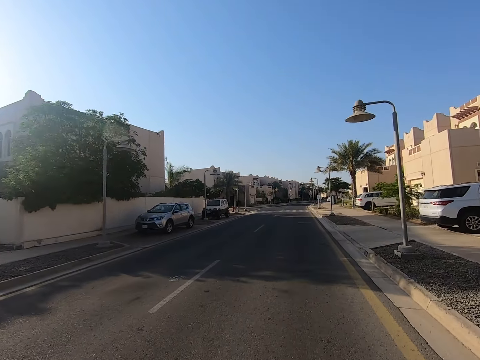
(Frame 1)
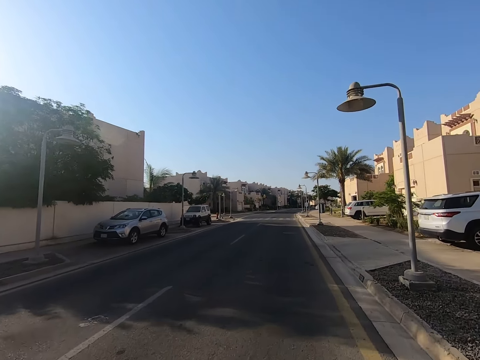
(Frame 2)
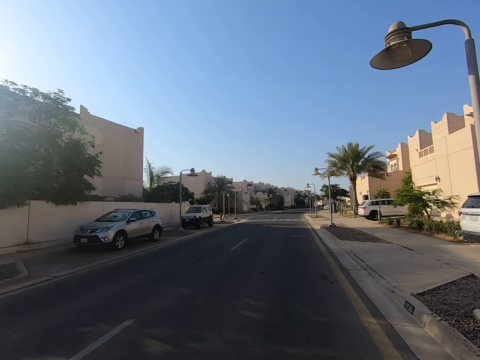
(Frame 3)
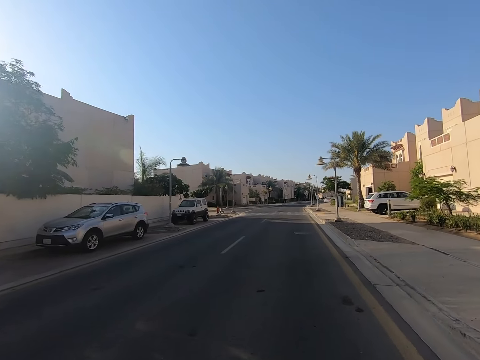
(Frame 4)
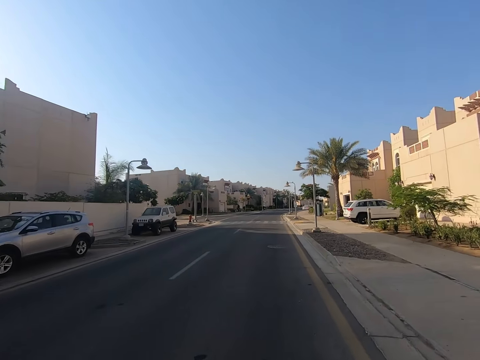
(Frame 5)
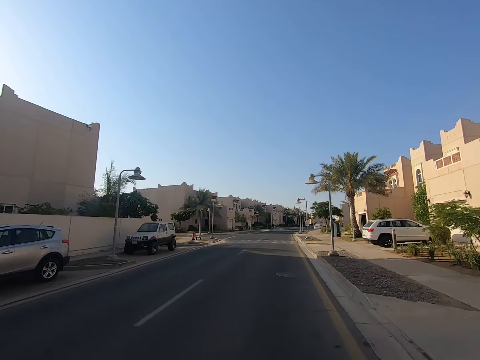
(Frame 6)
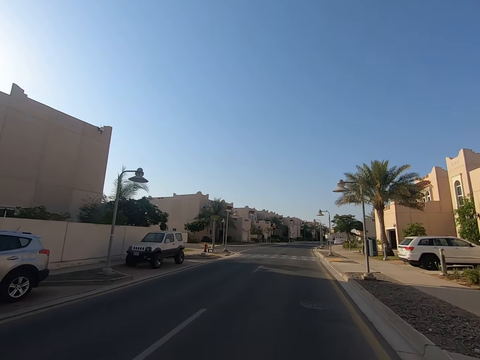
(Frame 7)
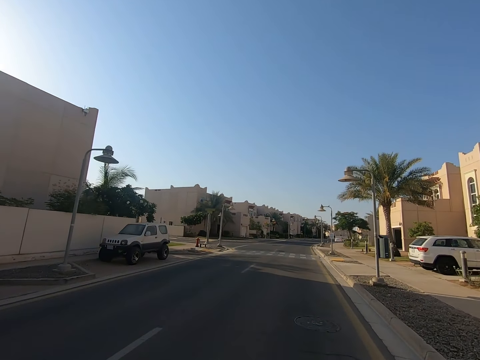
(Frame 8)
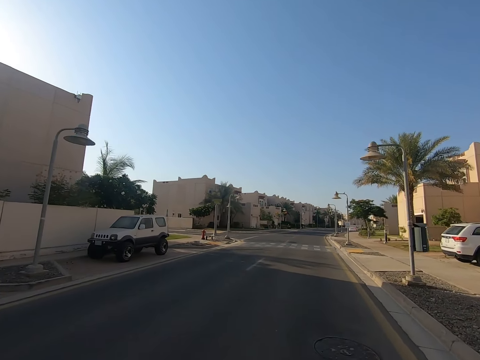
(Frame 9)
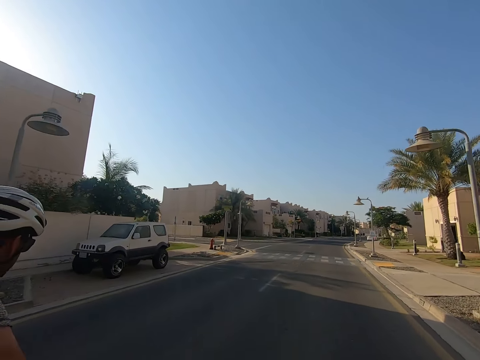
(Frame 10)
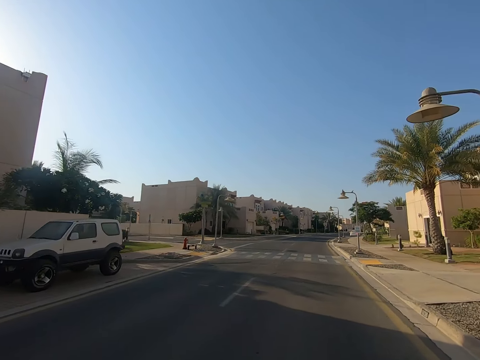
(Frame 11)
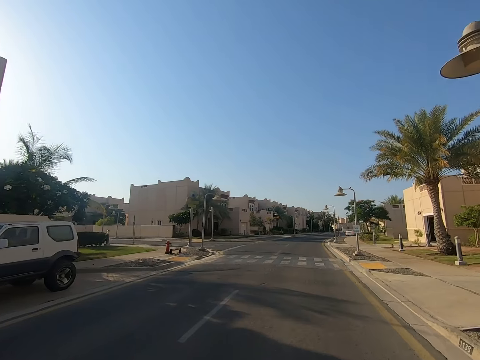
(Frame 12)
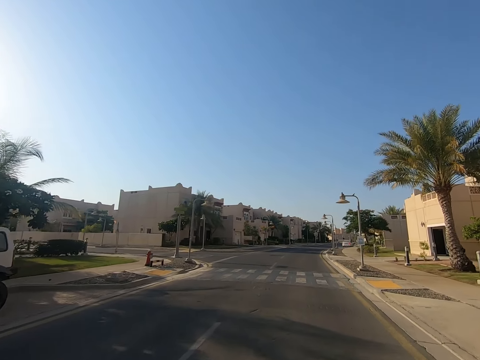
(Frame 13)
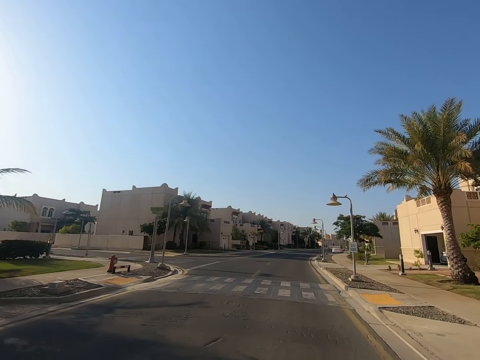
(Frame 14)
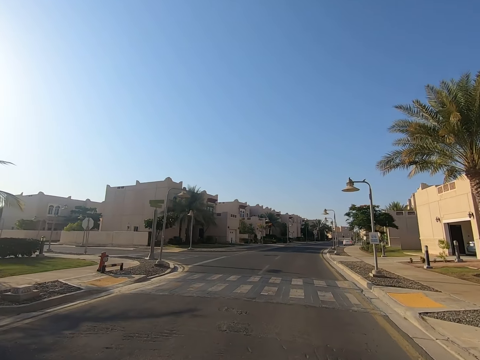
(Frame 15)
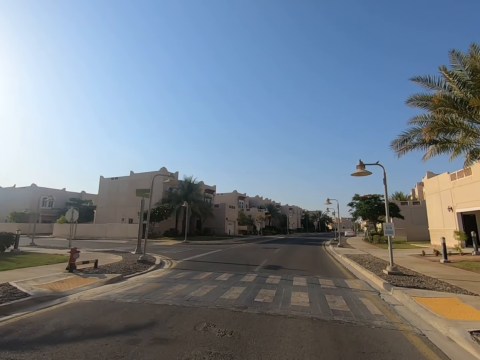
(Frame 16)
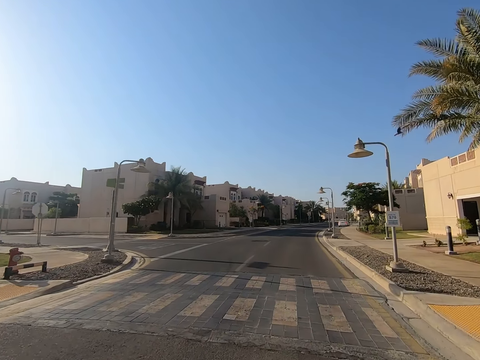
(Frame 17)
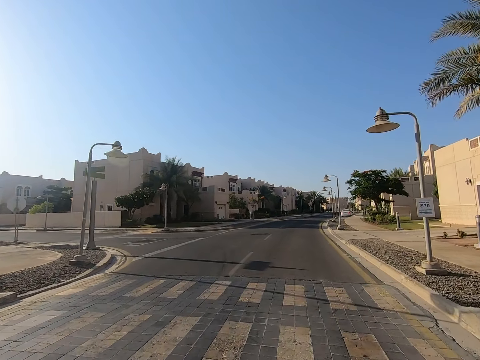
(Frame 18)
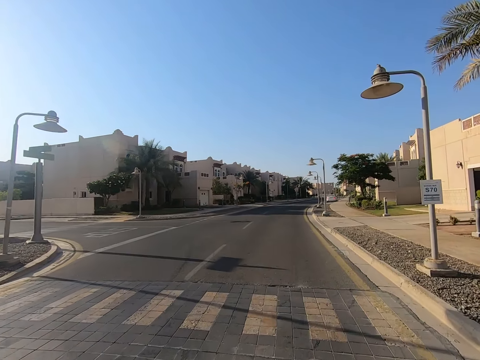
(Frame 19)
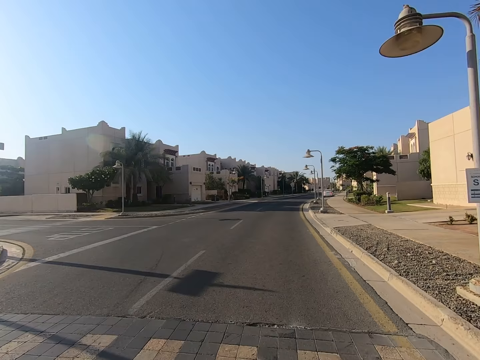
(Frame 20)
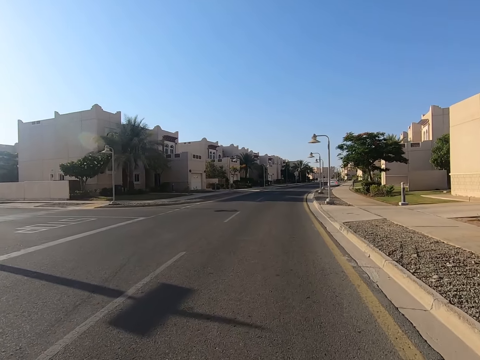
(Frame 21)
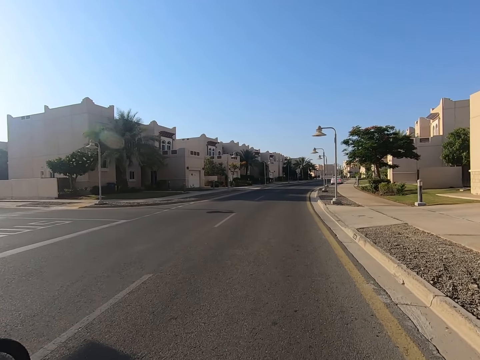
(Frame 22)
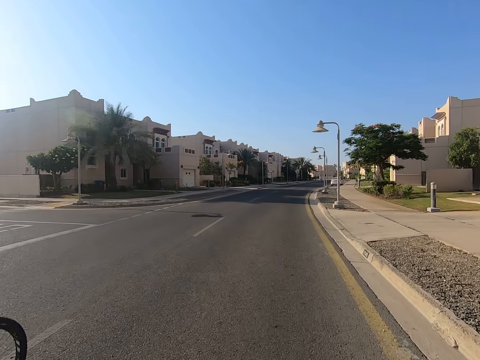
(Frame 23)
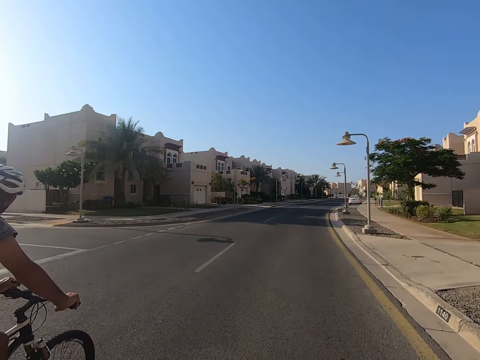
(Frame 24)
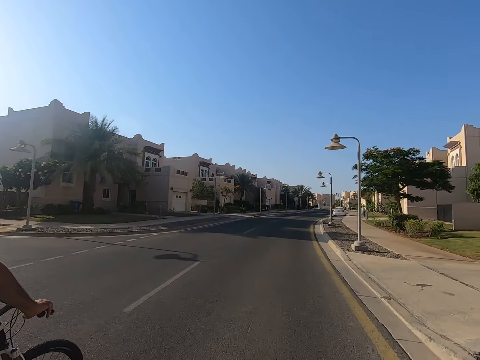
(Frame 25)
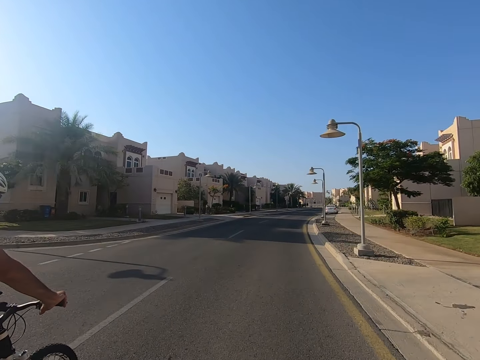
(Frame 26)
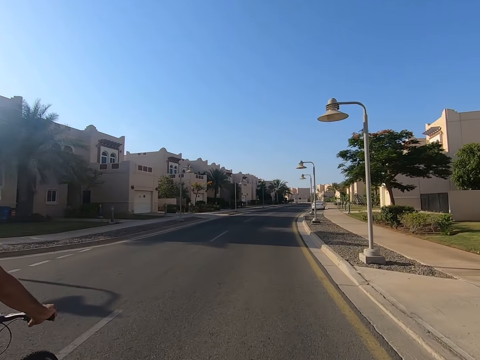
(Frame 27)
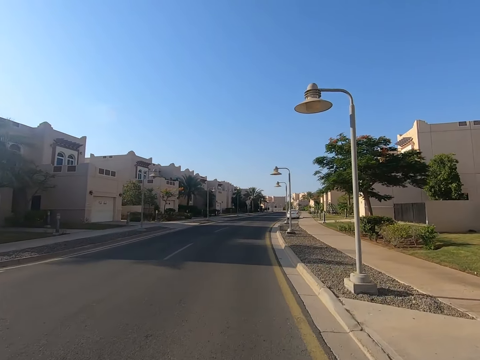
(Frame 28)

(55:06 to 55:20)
The camera wearer looks at the vehicles on the roadside. They look at the zebra crossing. They look at the road. They look at the cyclist on the road. The cyclist rides a bicycle on the road.

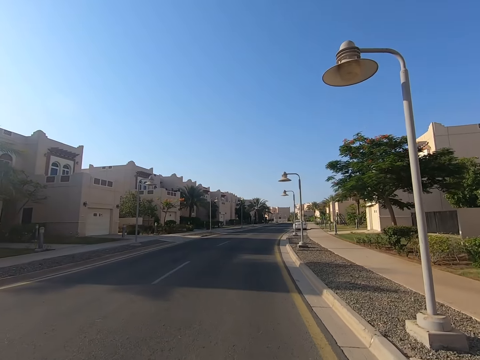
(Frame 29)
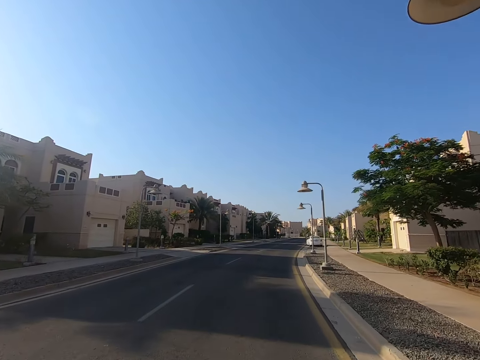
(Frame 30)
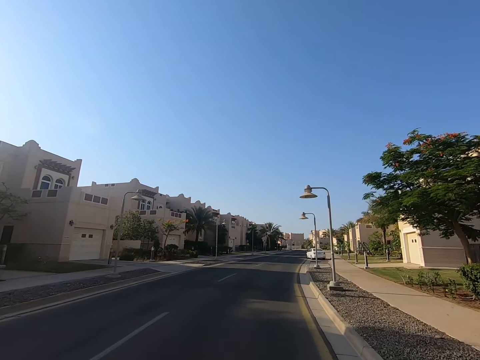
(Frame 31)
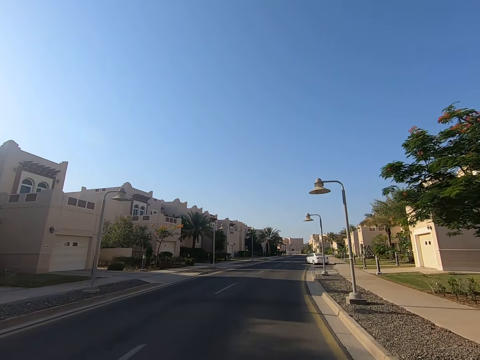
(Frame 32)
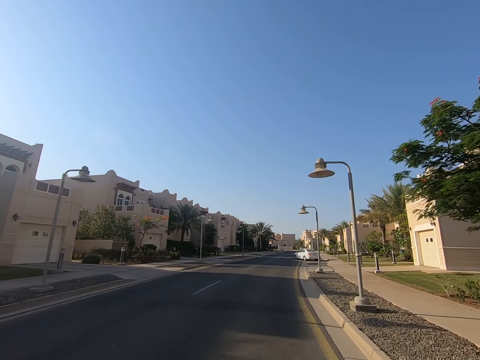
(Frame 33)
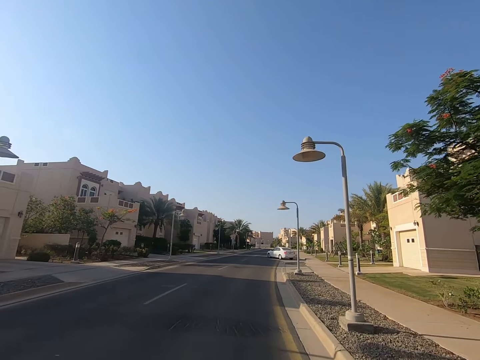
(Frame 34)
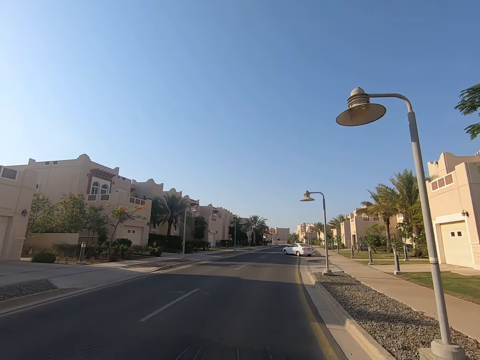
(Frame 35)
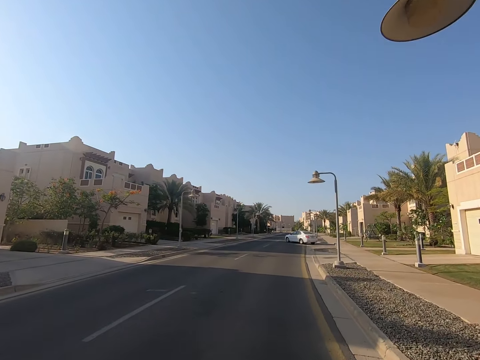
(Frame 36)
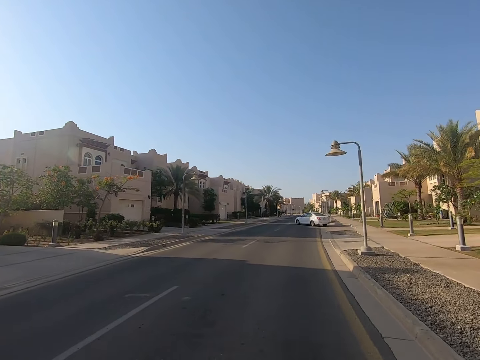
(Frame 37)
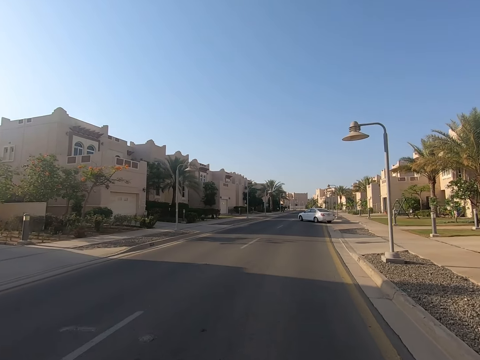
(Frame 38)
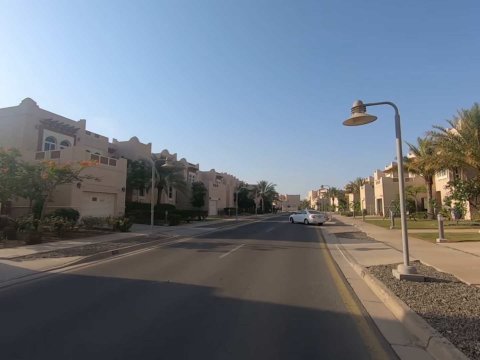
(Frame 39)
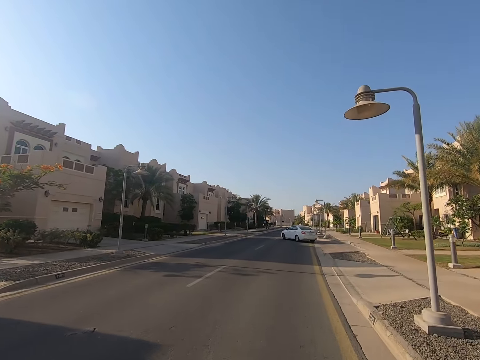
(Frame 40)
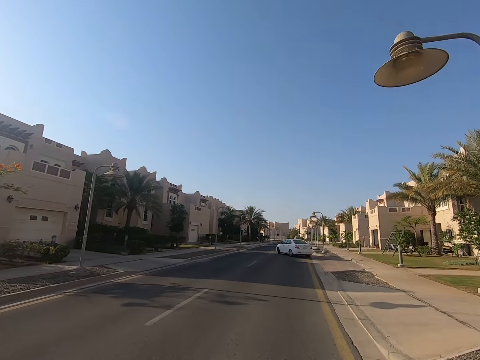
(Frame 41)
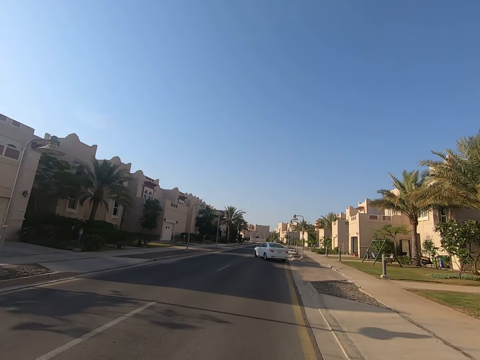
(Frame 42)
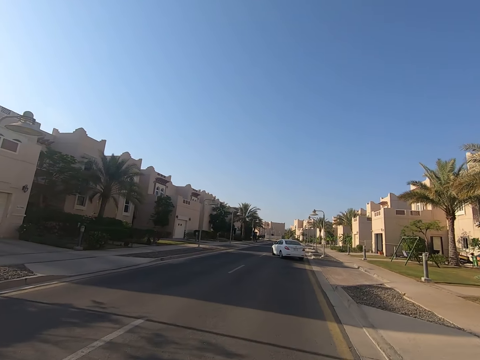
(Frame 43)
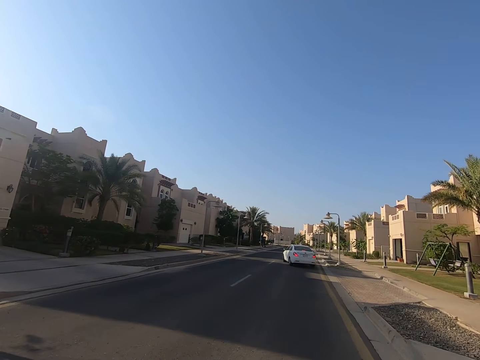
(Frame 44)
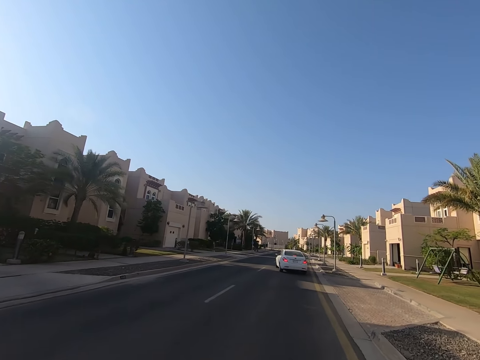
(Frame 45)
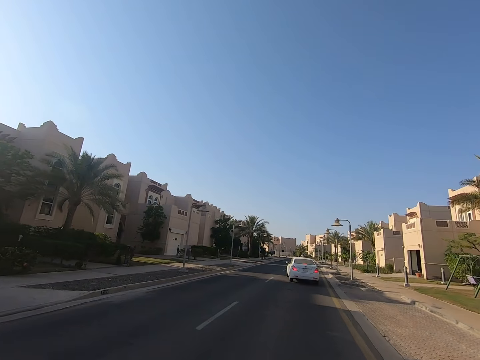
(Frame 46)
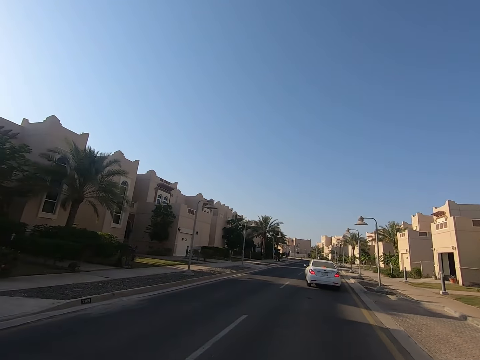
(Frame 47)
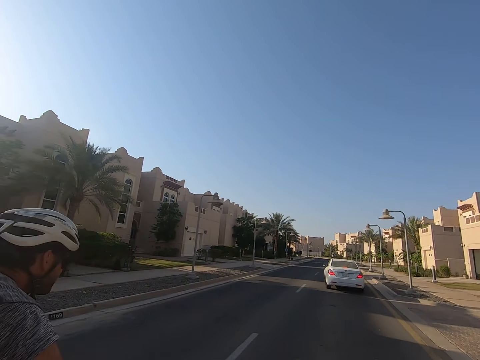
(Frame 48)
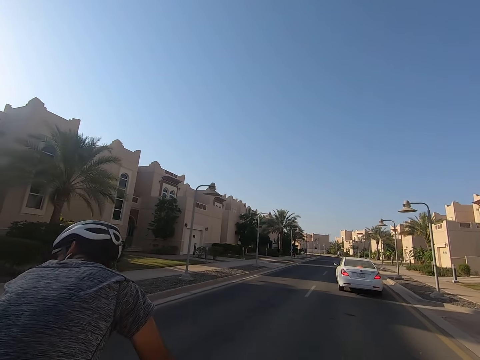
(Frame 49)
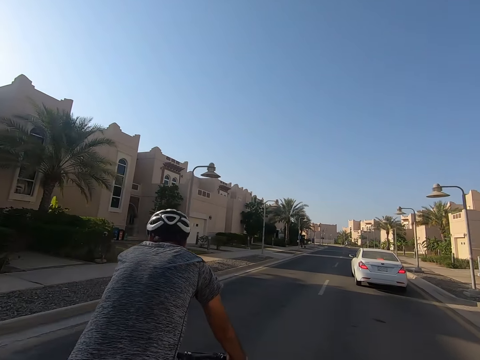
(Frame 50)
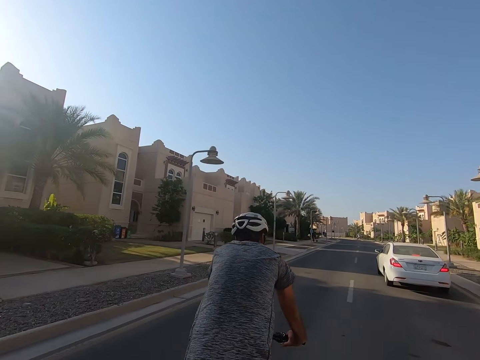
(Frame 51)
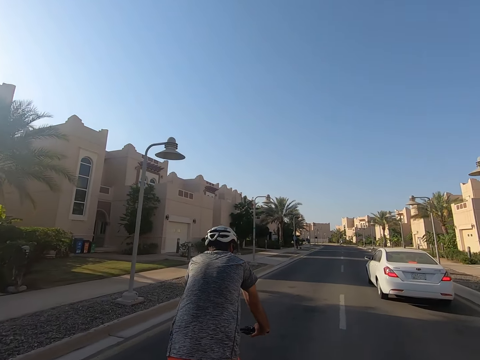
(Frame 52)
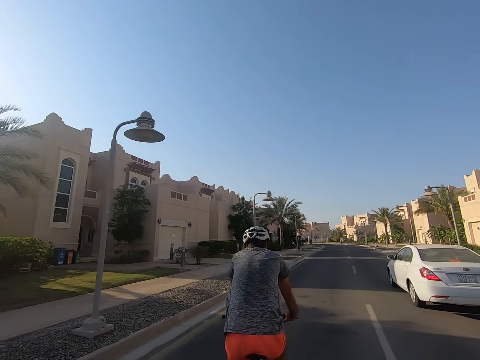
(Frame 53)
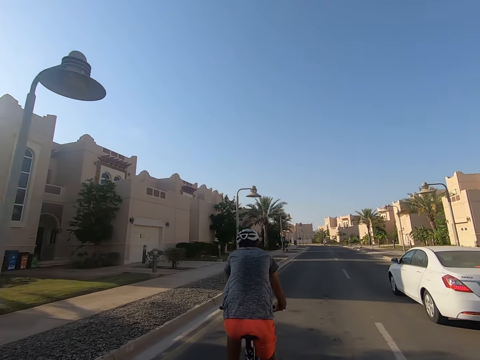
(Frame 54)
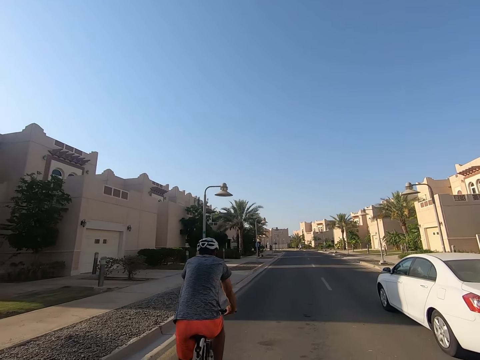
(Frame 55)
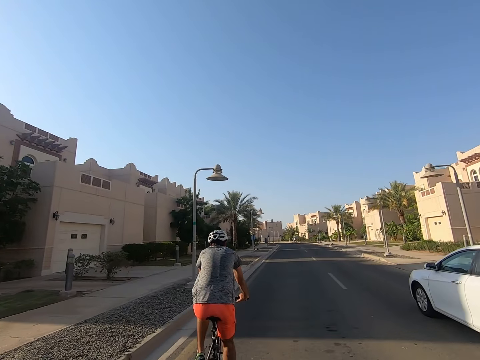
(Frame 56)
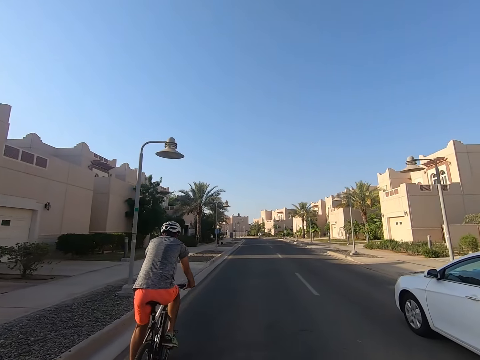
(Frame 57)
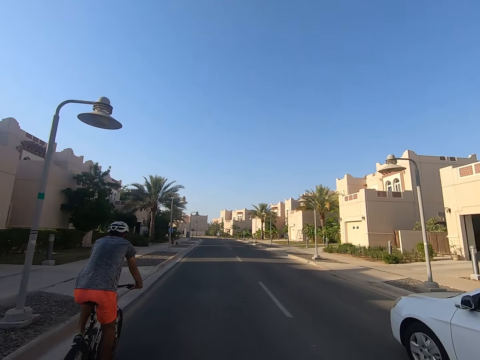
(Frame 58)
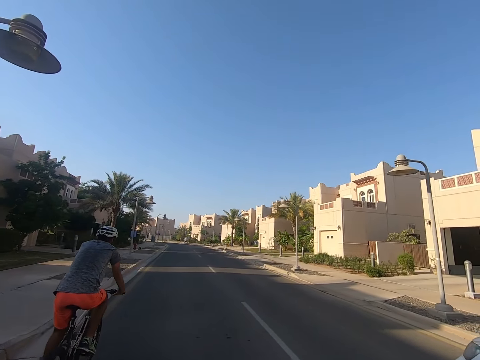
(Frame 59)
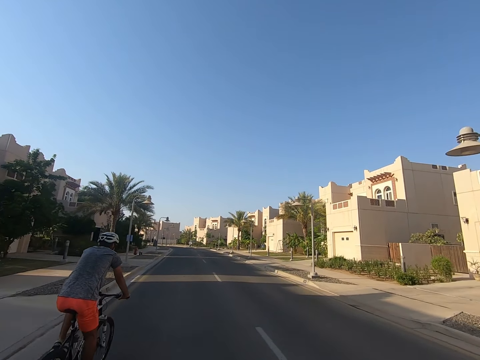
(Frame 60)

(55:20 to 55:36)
The camera wearer looks at the road. They look at the streetlights on the roadside. They look at the car on the road. They look at the cyclist on the road. They look at the car on the road.
